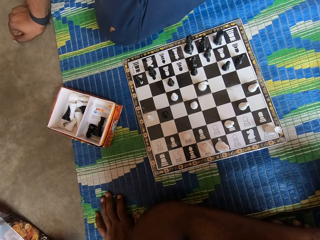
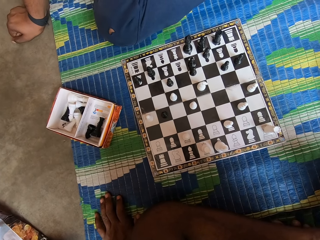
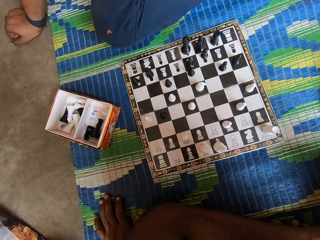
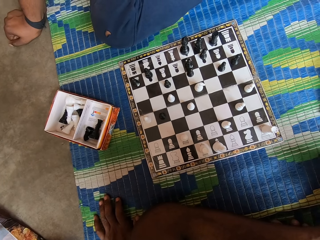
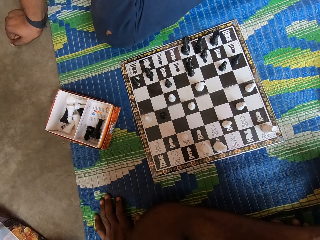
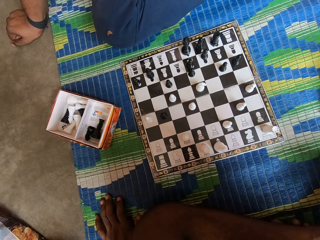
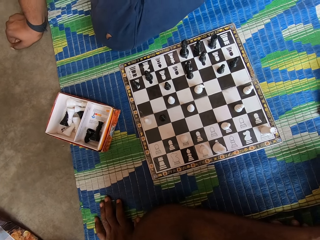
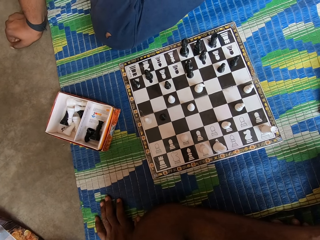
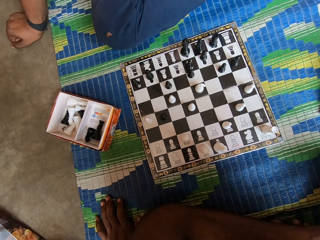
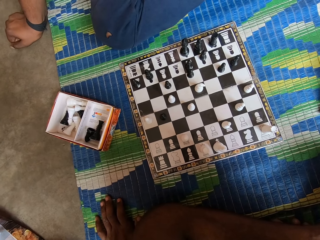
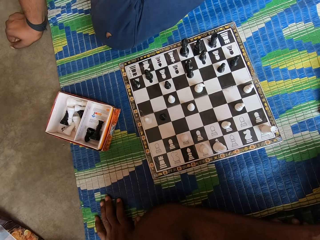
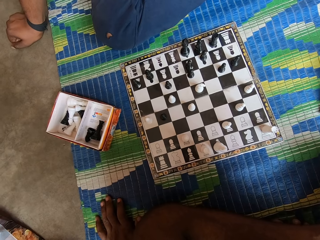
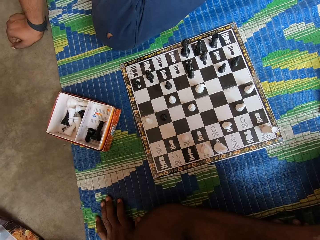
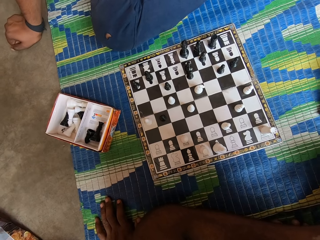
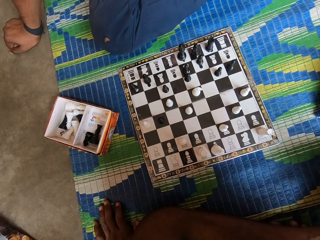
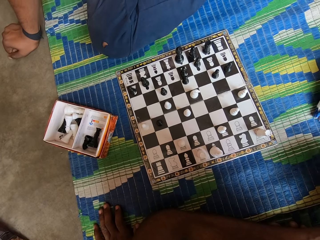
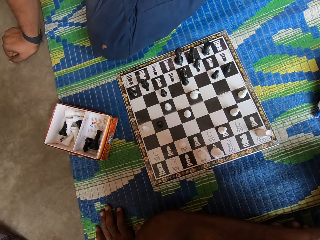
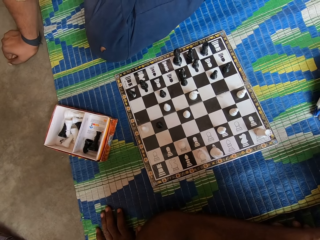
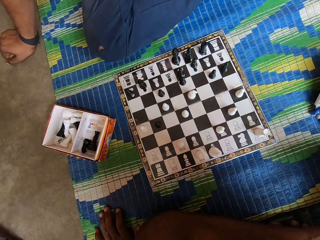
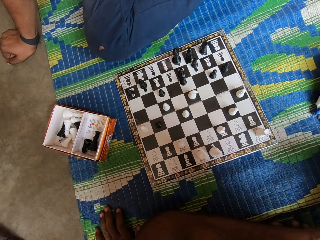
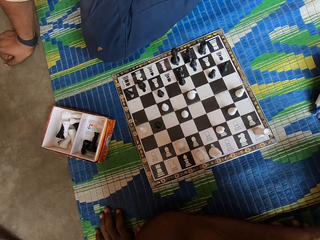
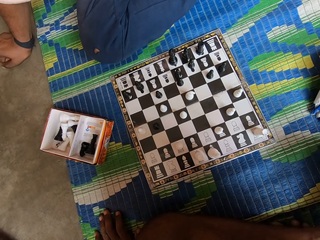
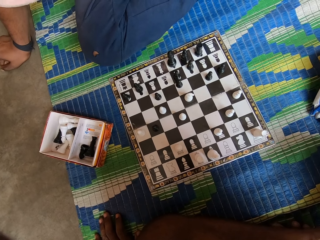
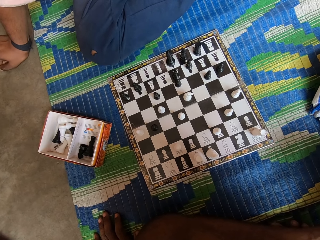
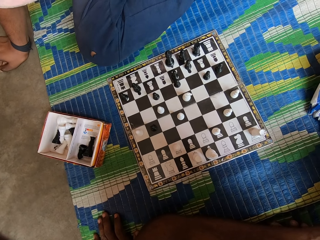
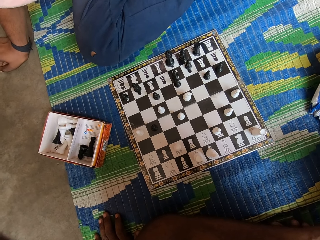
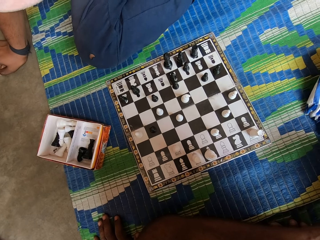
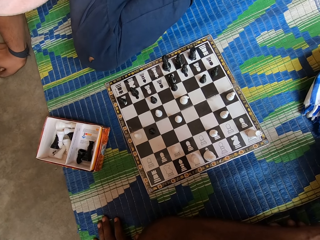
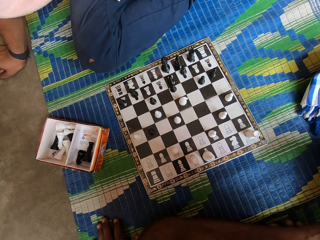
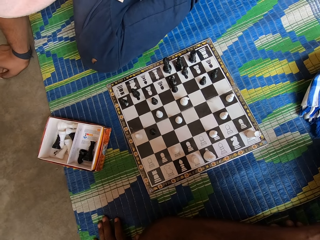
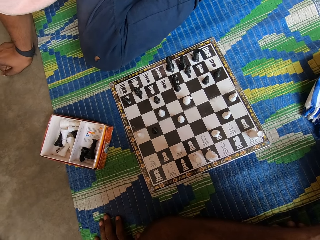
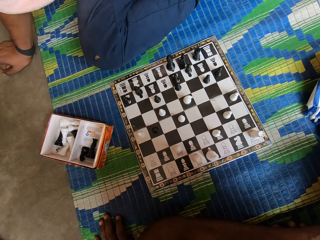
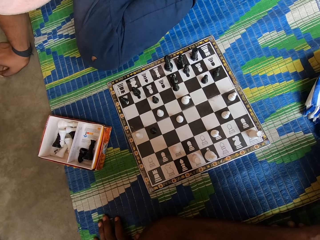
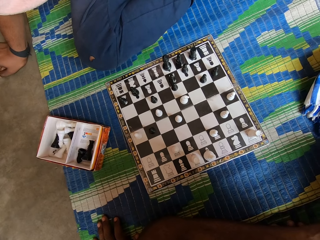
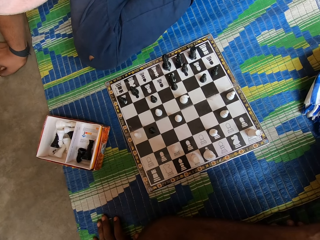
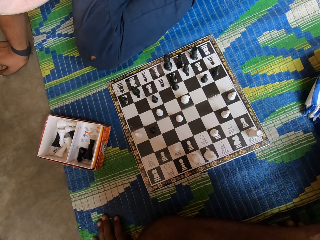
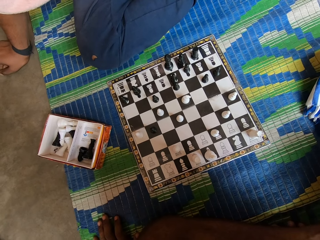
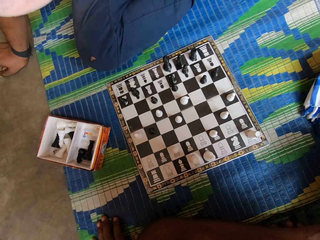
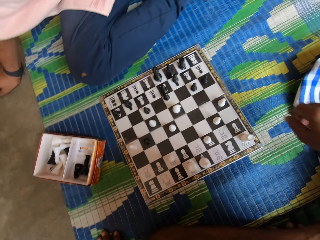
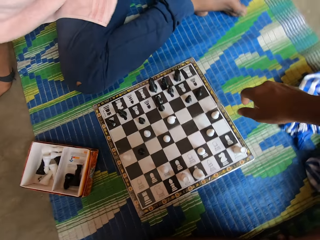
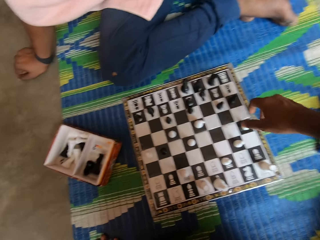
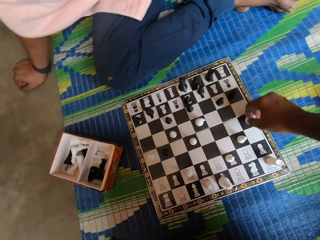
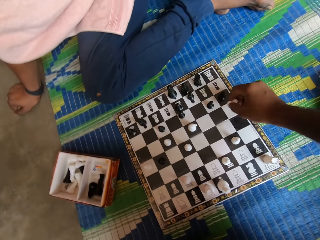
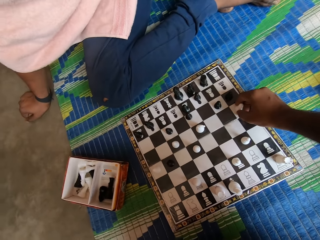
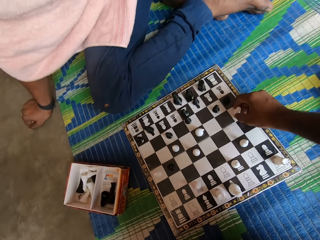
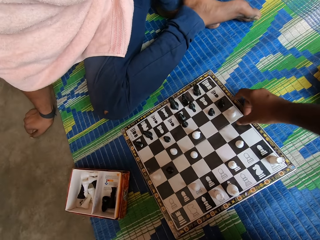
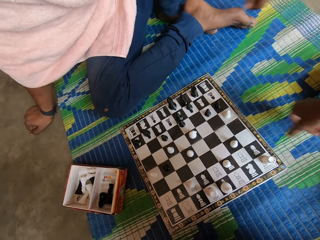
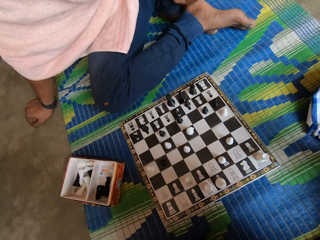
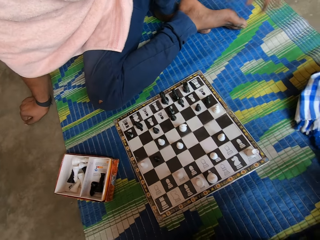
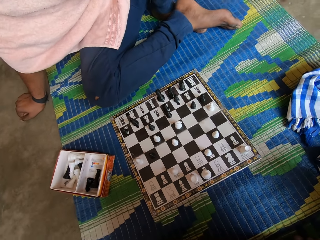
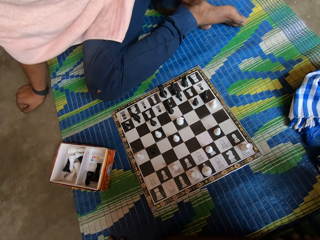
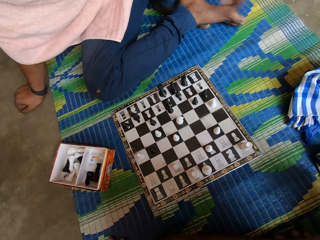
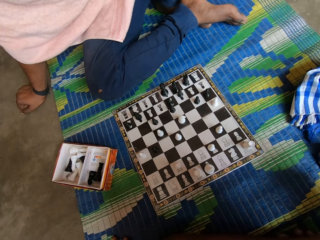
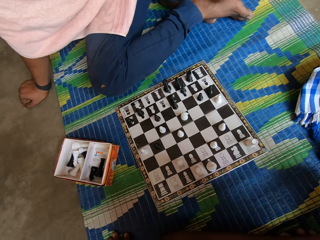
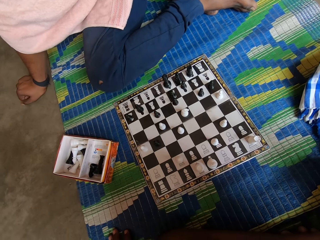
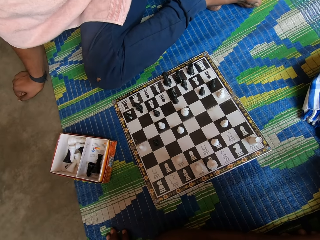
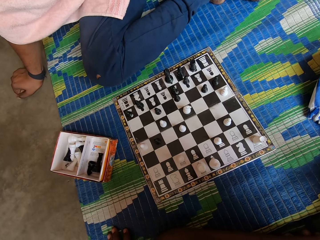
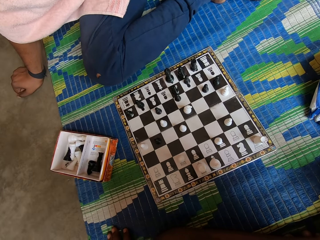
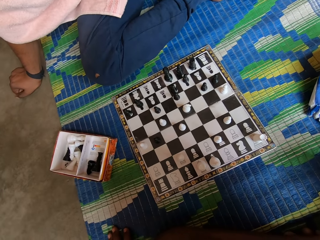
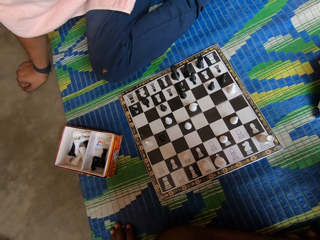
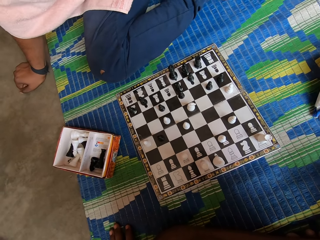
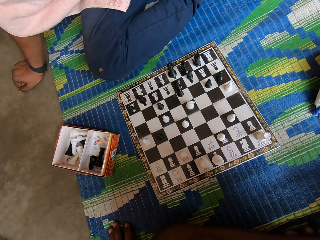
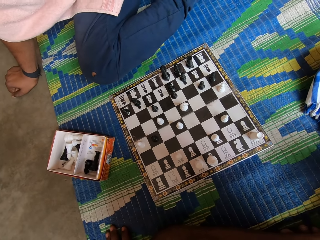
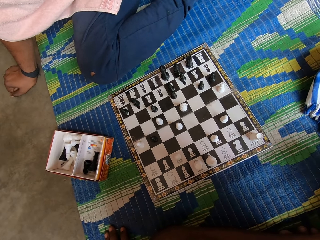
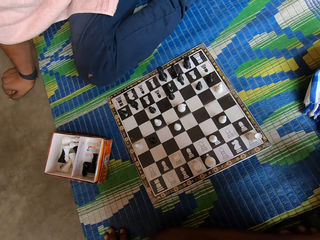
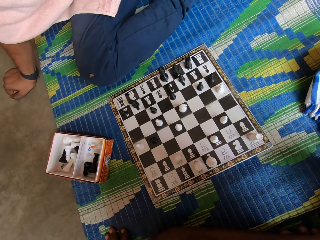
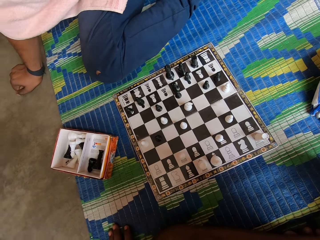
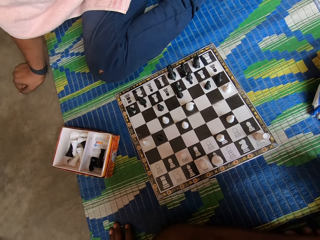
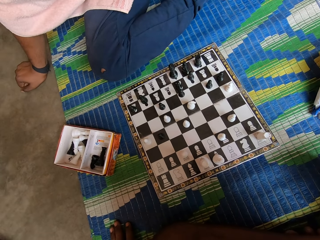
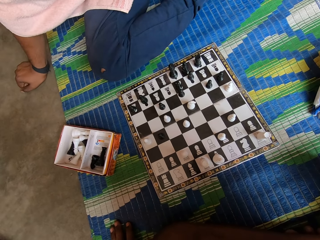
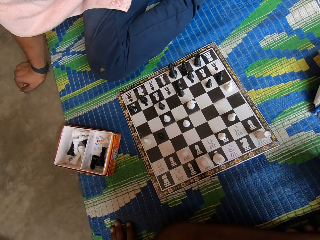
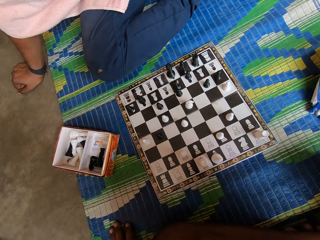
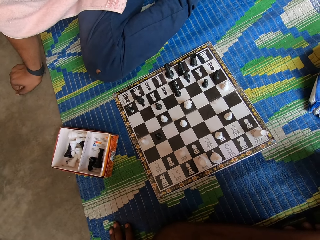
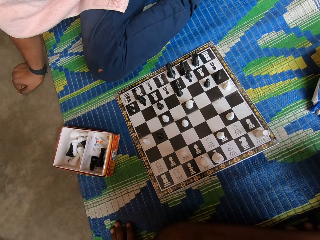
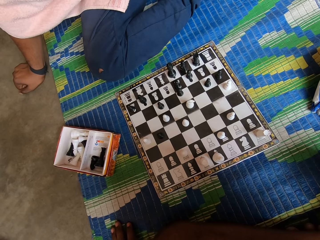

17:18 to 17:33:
The camera wearer picks up the chess piece. They move the chess piece and put the chess piece on the chess board. A man moves his hand. The camera wearer looks at the chess board.

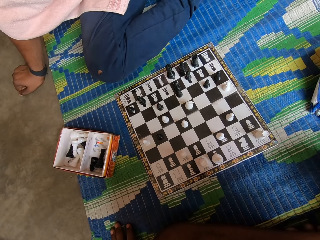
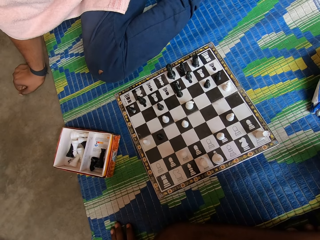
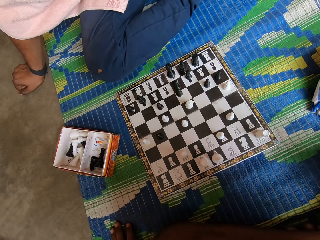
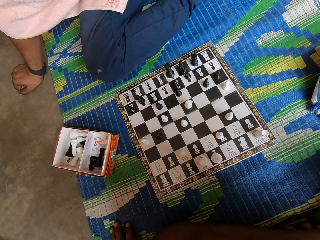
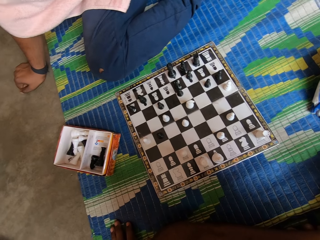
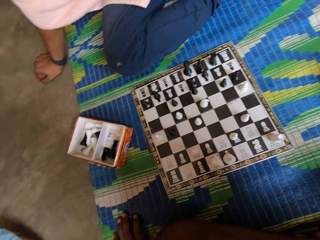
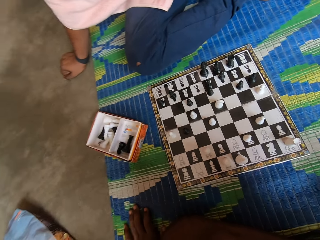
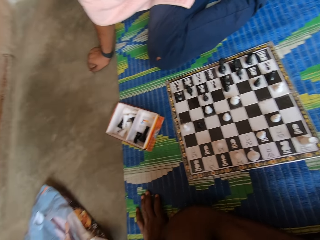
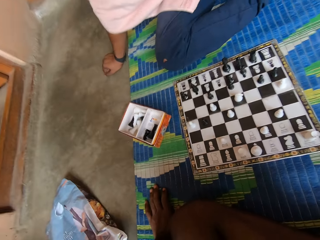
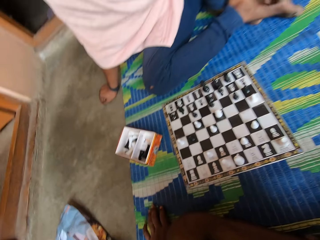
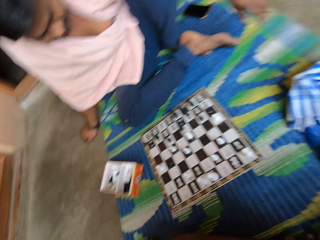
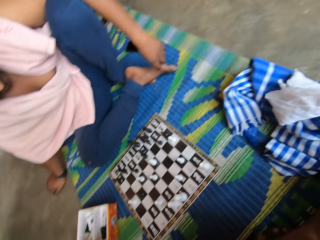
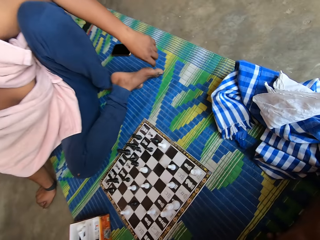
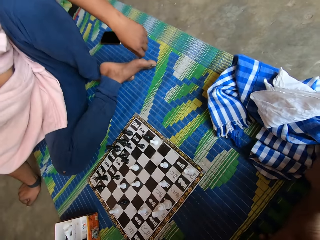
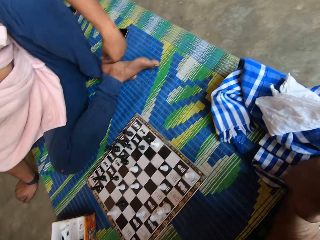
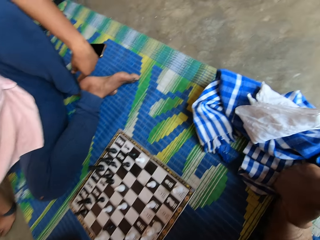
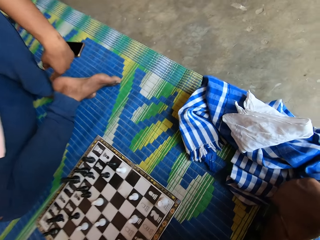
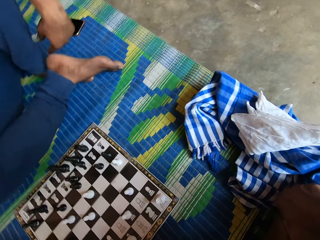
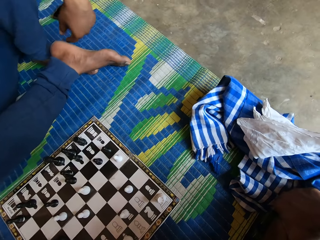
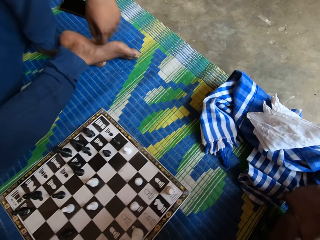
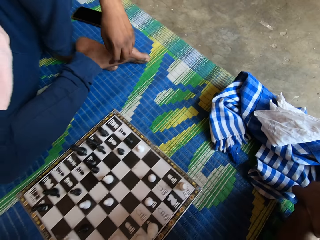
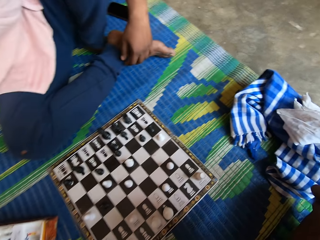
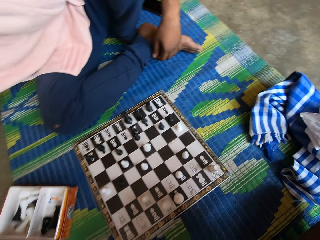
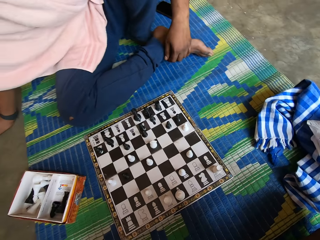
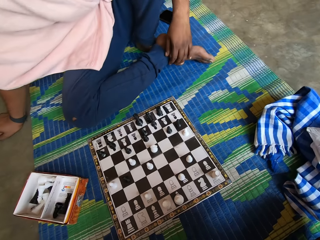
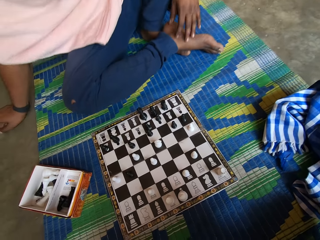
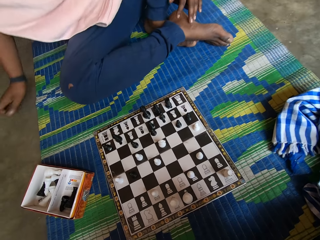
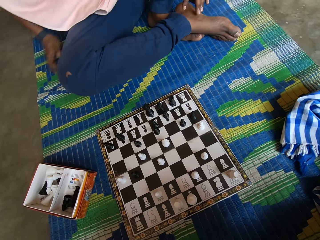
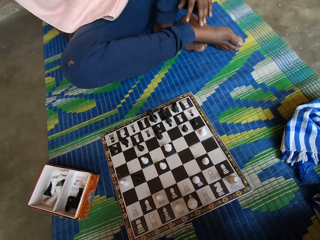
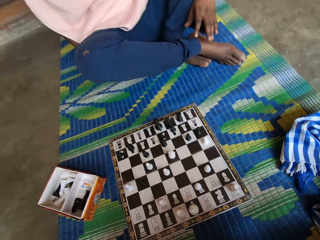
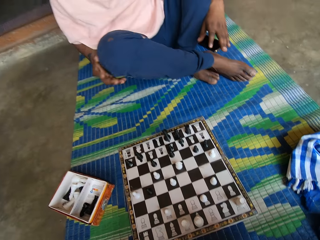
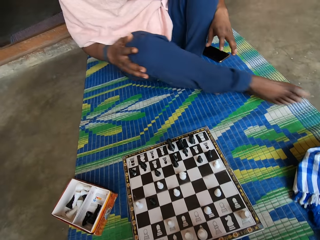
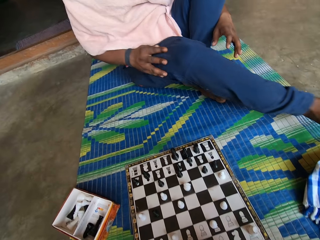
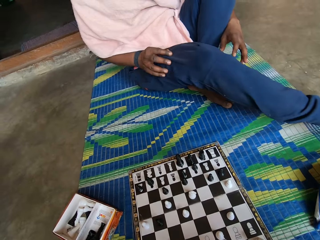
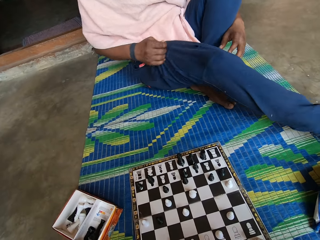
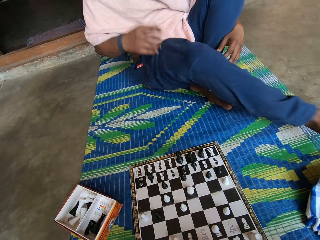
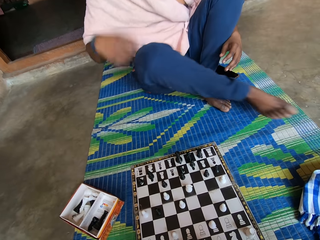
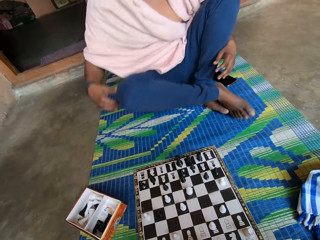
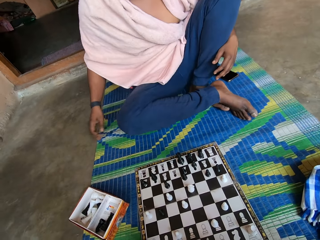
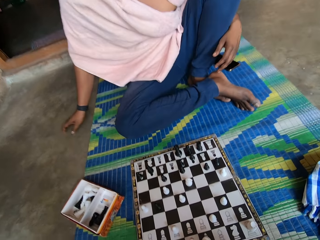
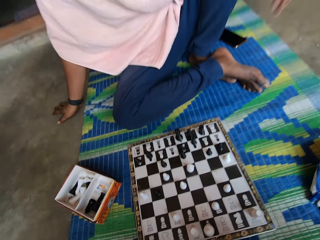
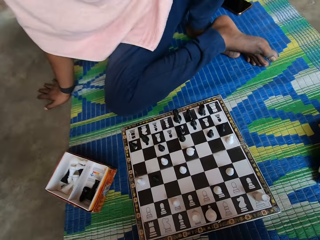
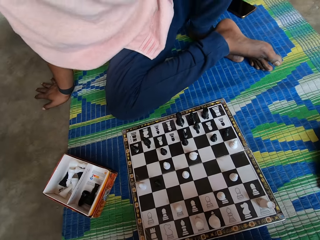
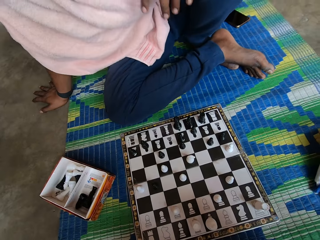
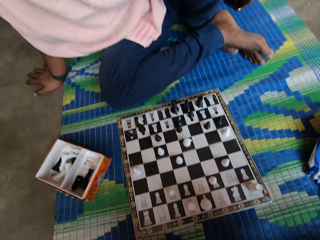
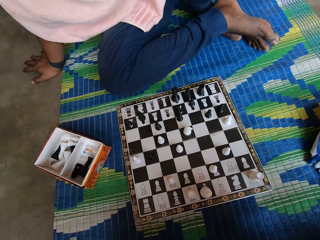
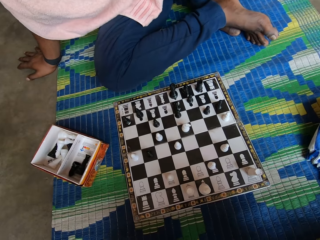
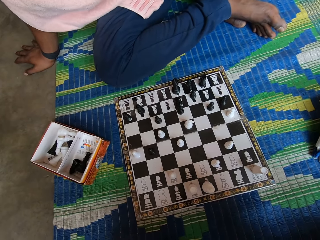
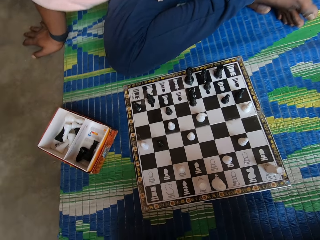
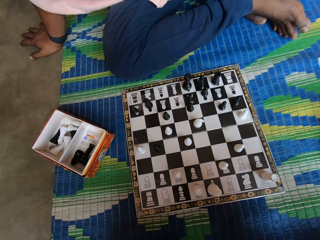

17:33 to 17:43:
A man holds the leg with his hand. He pulls the trouser and puts his leg on the floor.
